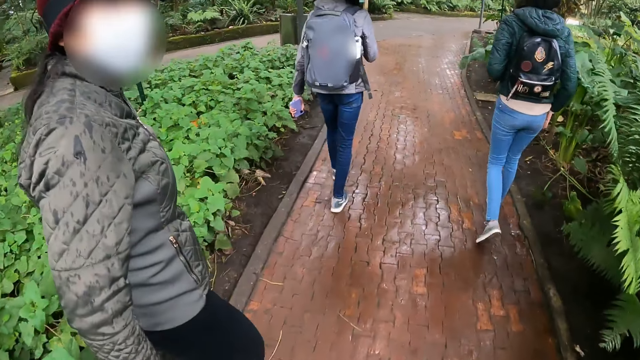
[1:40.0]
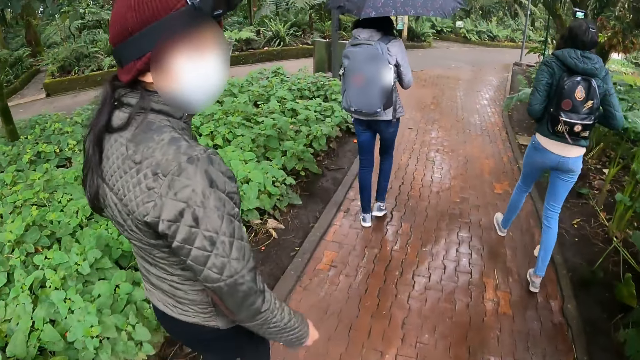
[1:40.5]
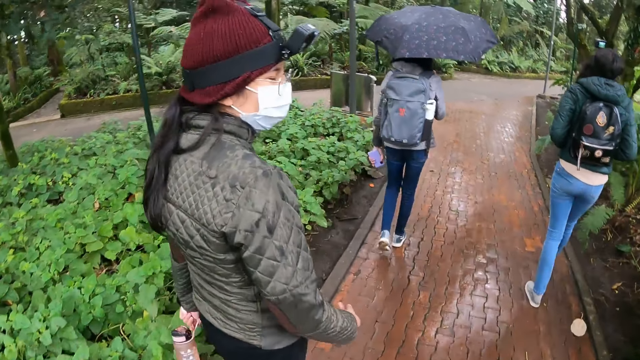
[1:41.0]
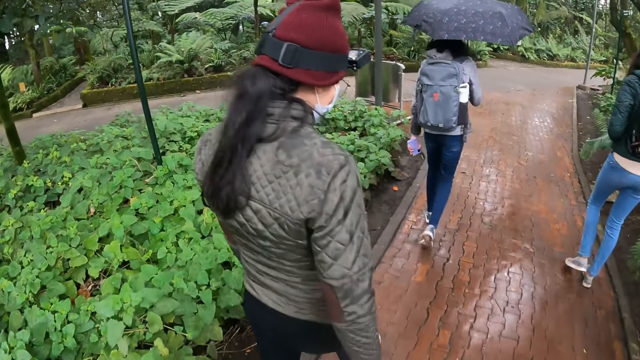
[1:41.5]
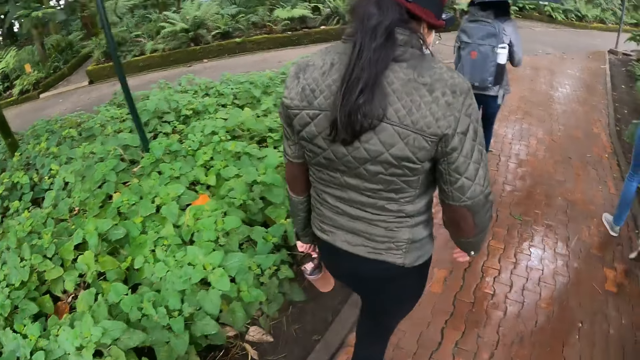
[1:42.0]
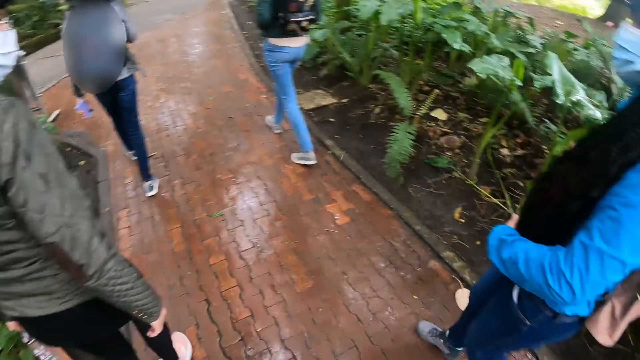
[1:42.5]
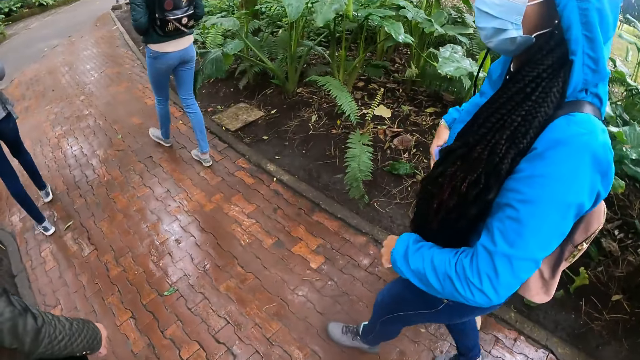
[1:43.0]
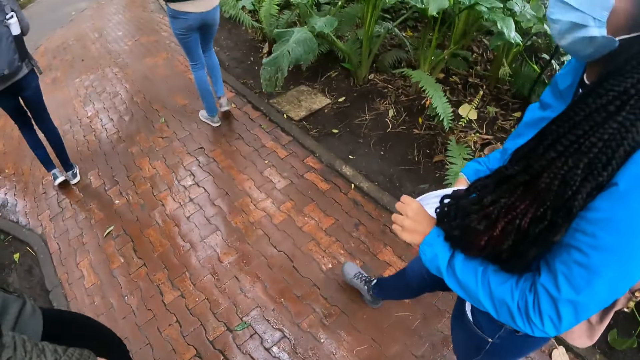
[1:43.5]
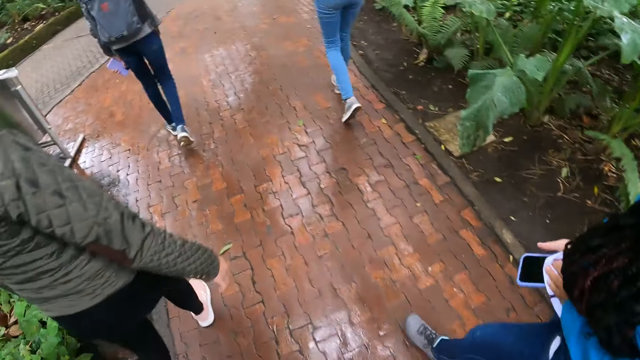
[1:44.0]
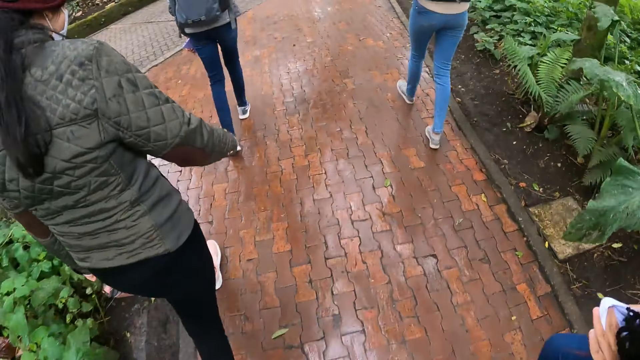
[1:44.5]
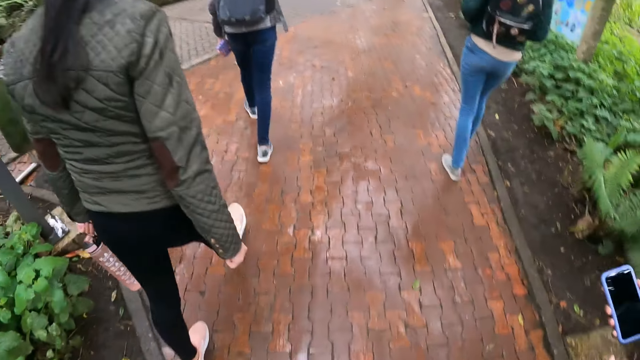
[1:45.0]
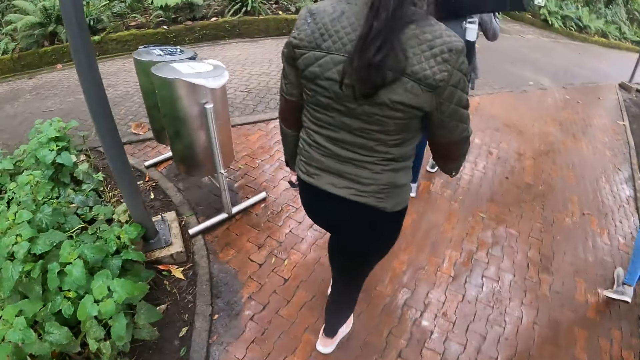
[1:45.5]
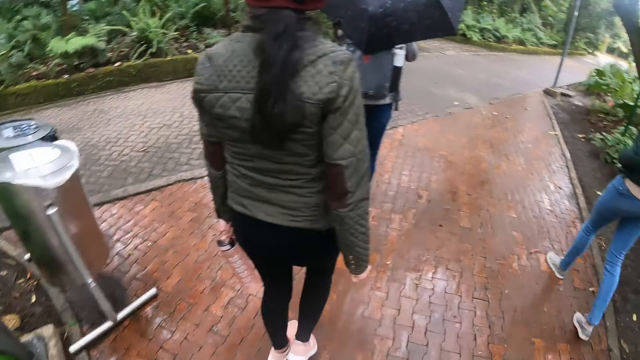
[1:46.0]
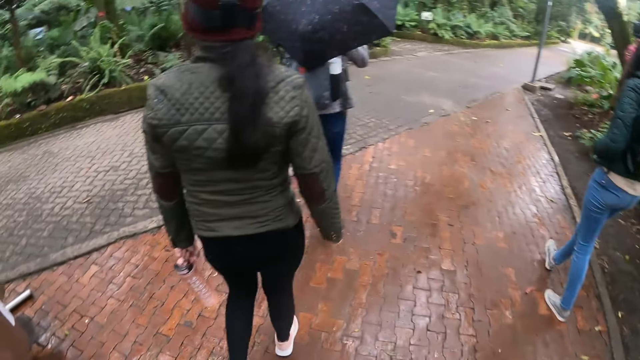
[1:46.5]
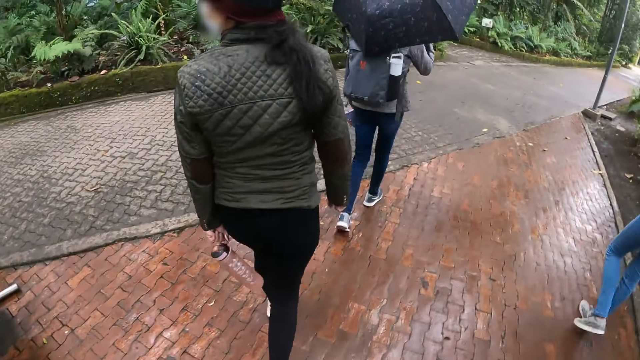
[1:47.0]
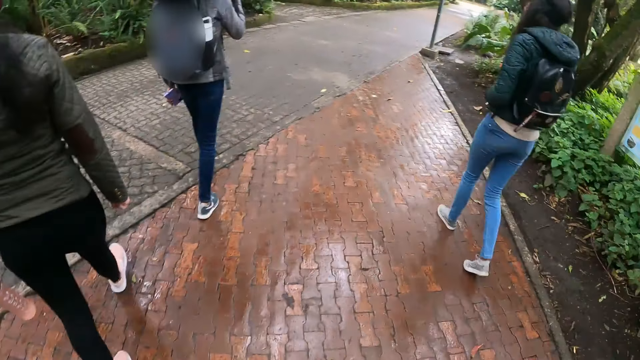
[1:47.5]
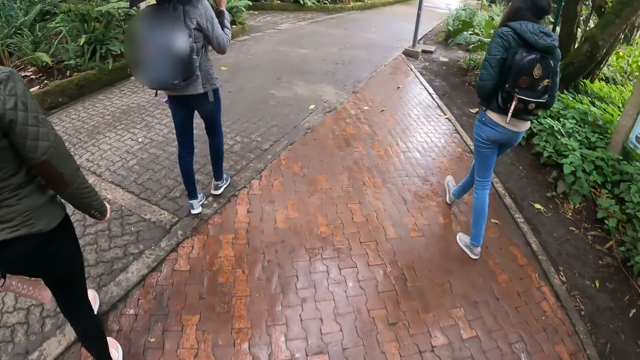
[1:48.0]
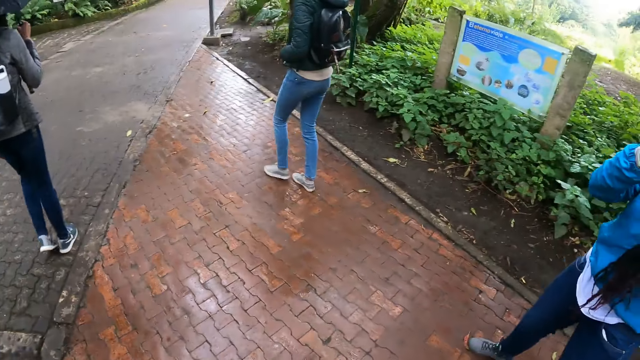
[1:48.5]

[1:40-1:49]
A person wipes the phone with her cloth.

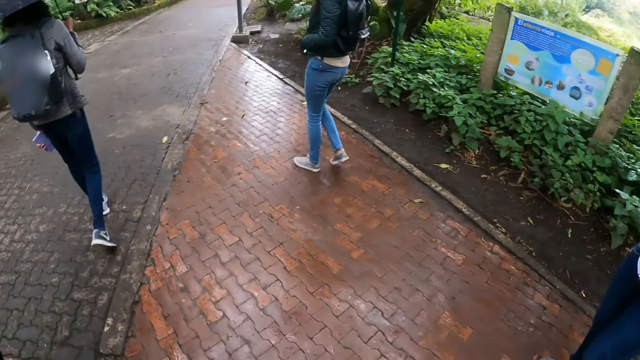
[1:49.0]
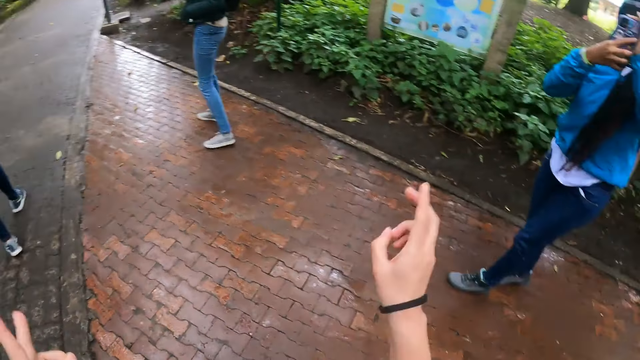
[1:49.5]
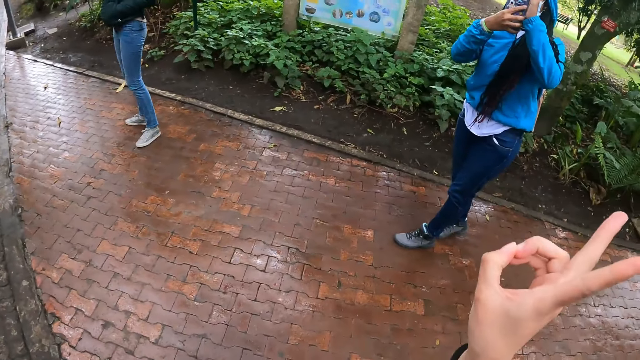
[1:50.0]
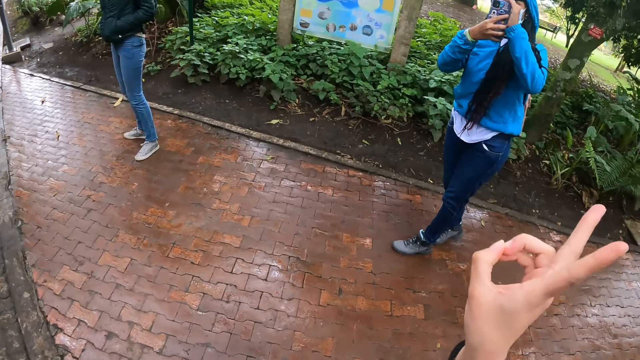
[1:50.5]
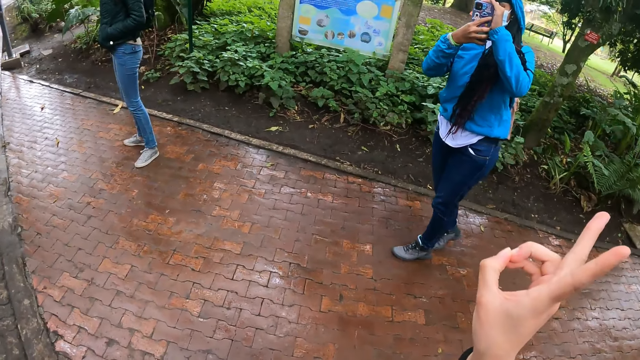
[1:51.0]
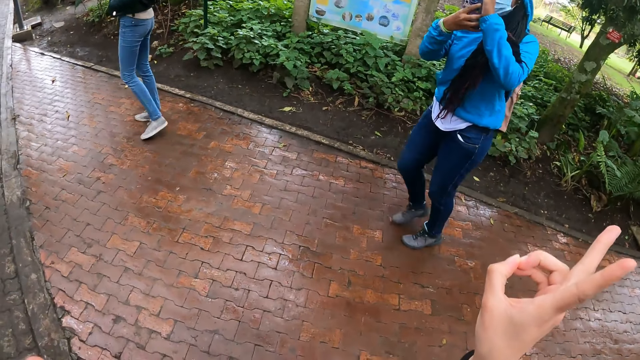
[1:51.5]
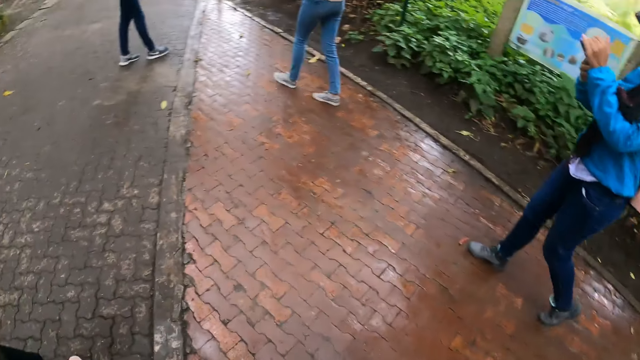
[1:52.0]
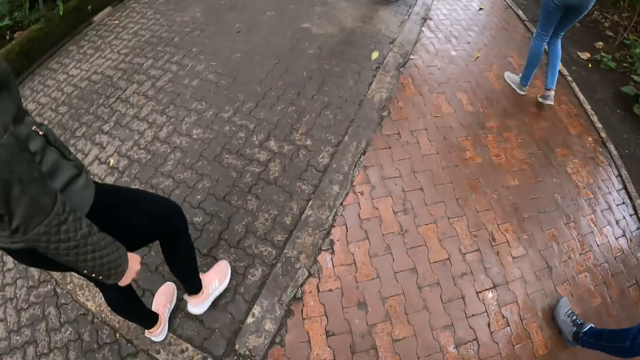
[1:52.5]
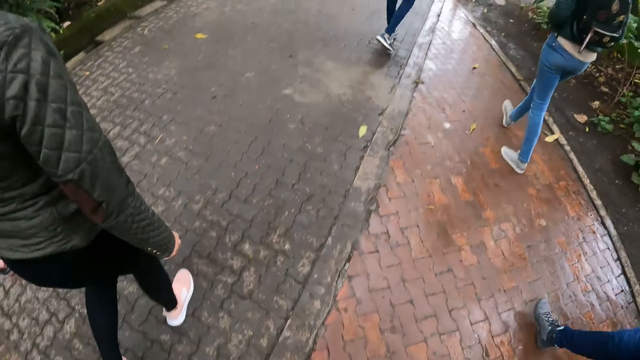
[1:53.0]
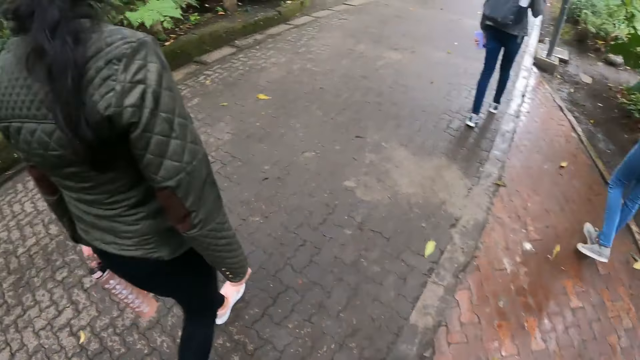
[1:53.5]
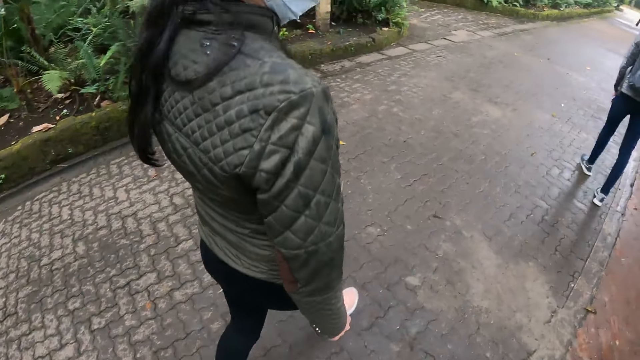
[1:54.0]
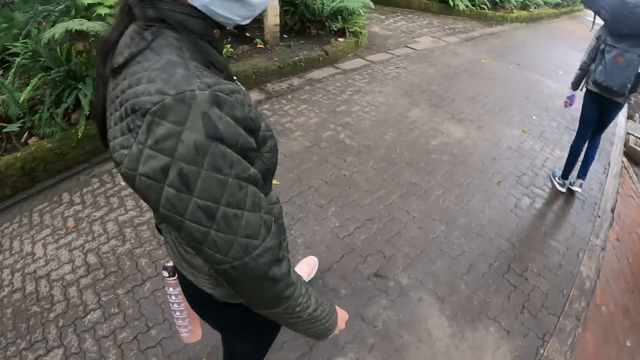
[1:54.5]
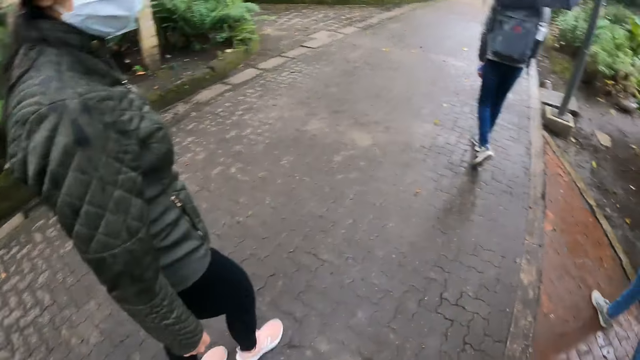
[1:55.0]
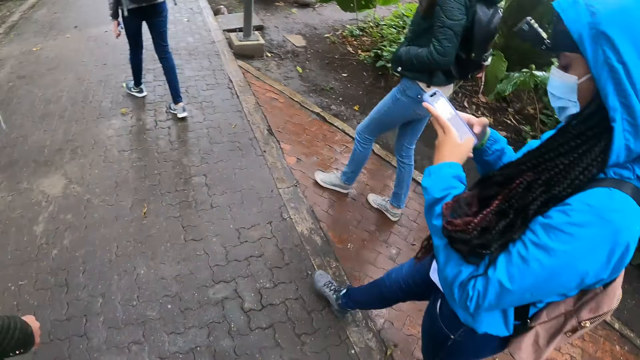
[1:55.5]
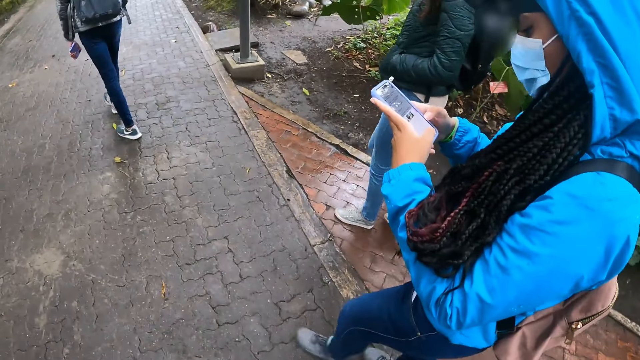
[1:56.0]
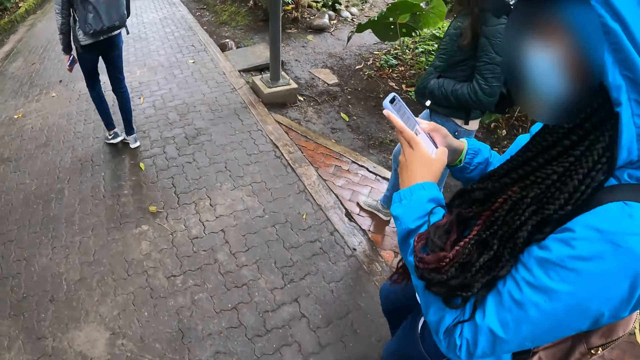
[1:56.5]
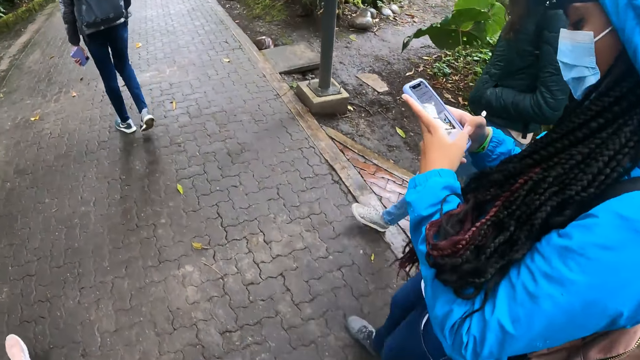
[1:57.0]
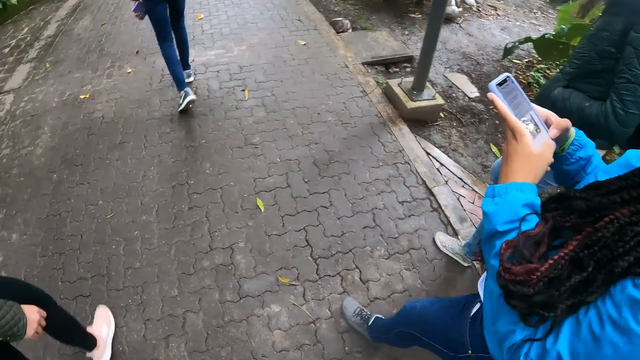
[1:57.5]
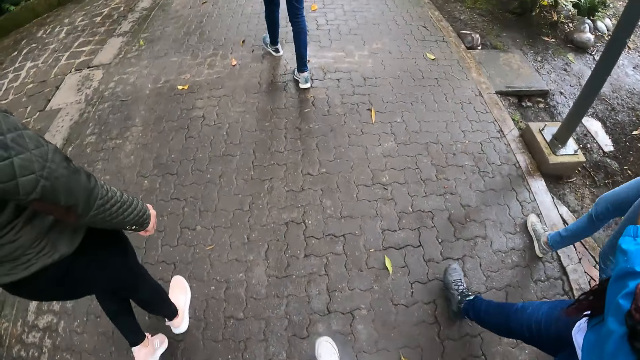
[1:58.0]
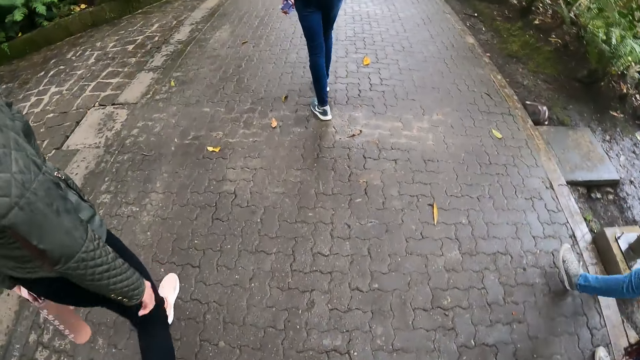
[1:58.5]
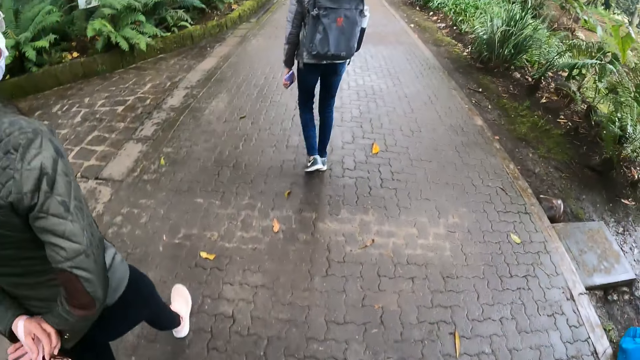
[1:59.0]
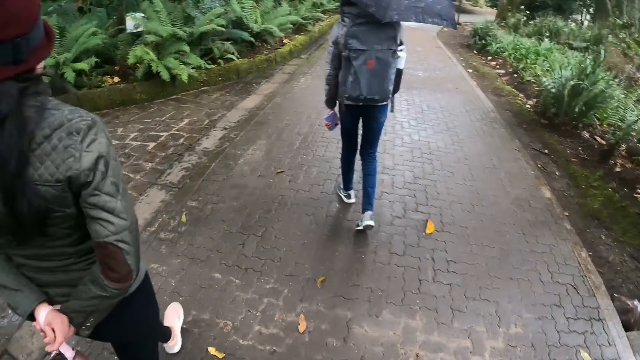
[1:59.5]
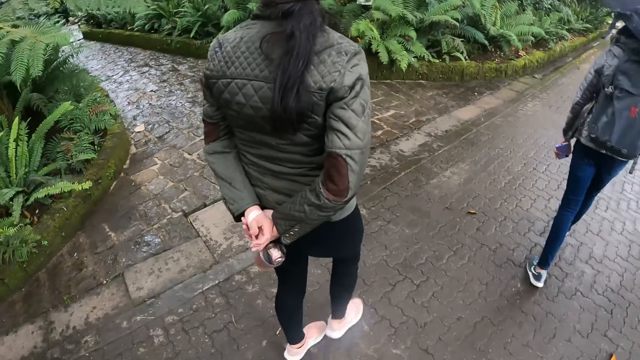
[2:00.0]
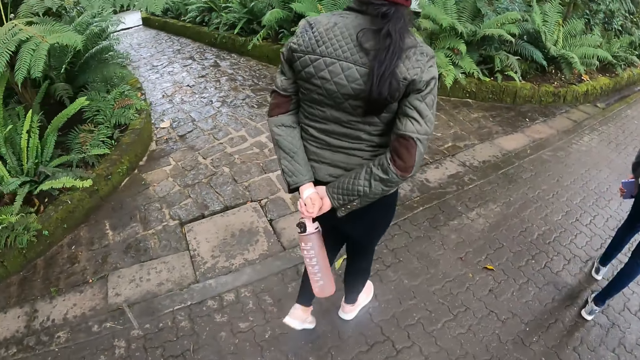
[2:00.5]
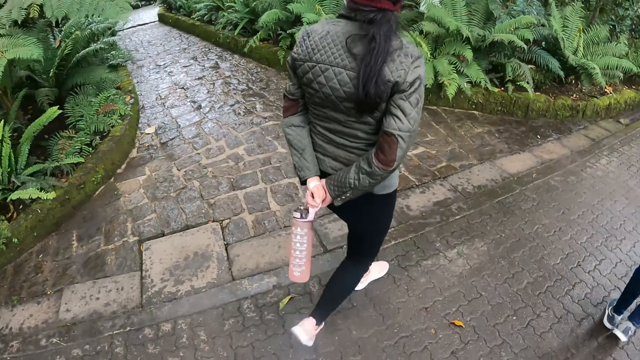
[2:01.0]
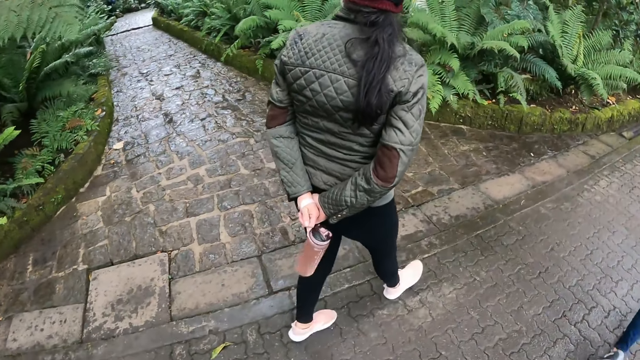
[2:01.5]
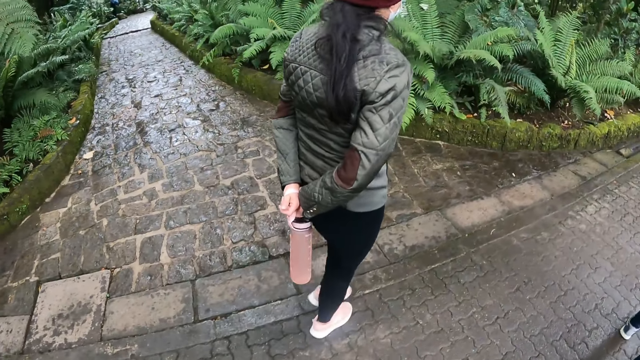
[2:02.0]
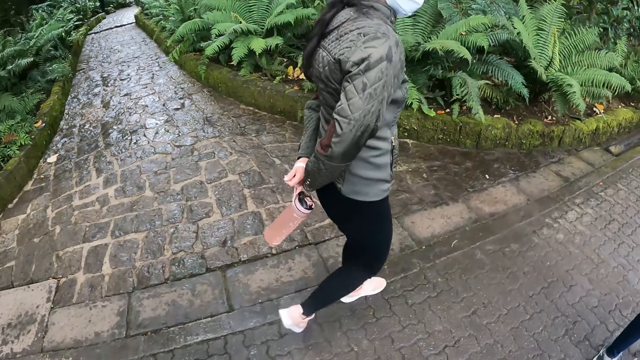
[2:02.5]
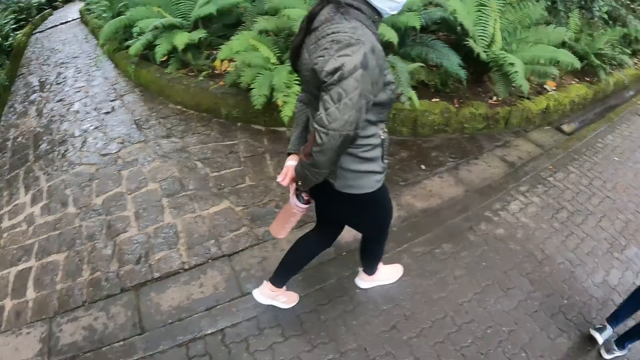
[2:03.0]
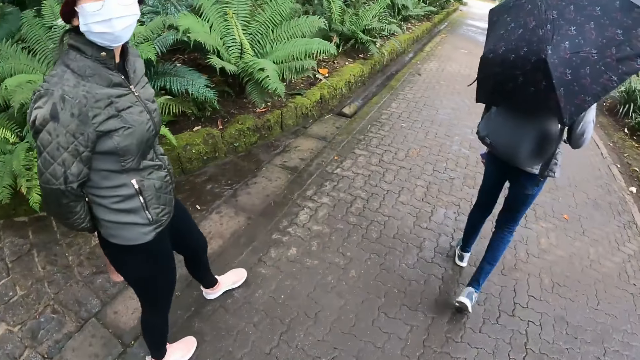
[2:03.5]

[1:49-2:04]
The lady snaps the camera wearer with the phone. The camera wearer poses for a picture. The lady walks around. The camera wearer walks in the park with the group of people, along the pathway. The lady operates the phone with her hands. The camera wearer looks around. They walk in the park with the group of people.
